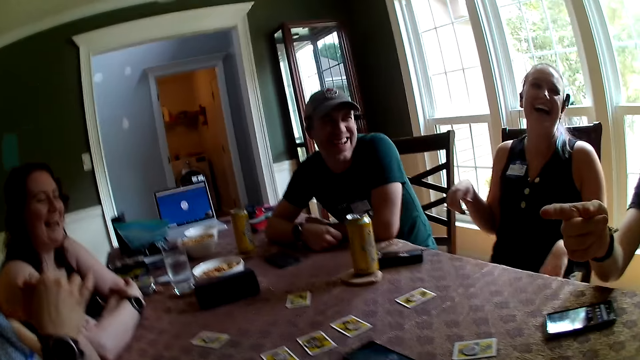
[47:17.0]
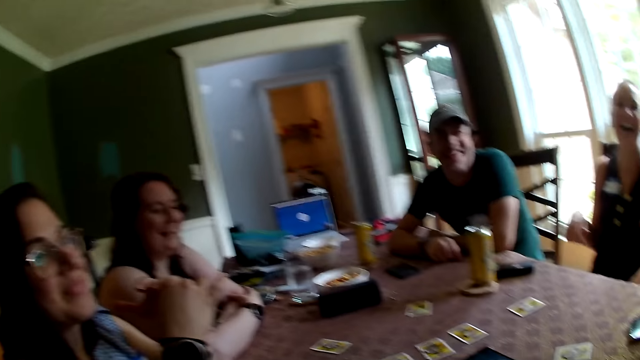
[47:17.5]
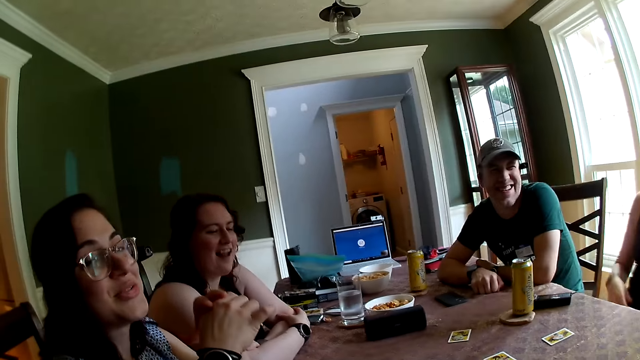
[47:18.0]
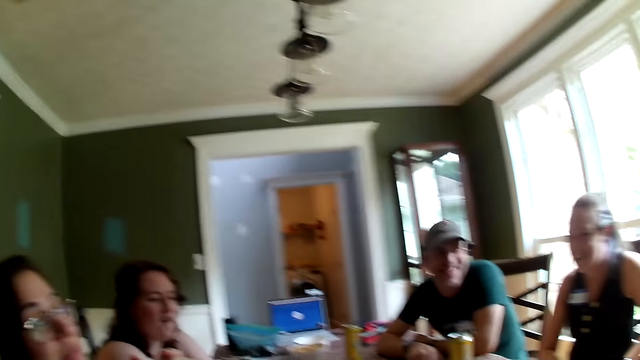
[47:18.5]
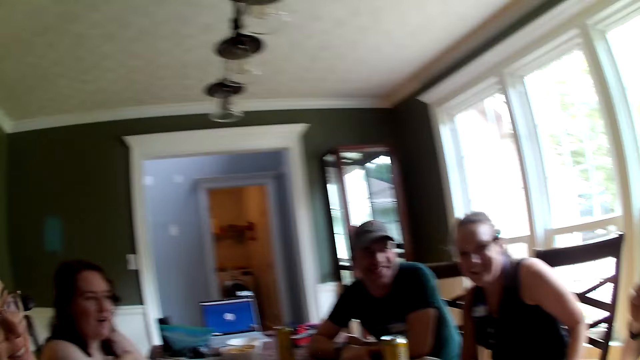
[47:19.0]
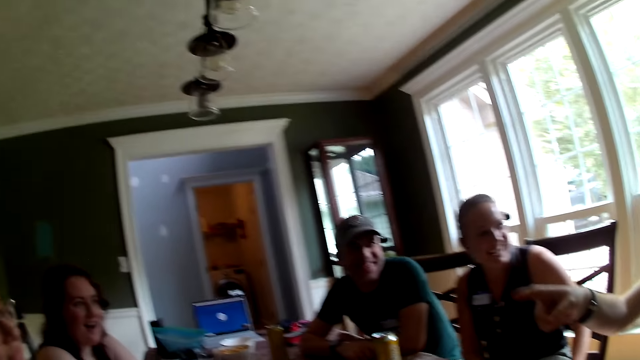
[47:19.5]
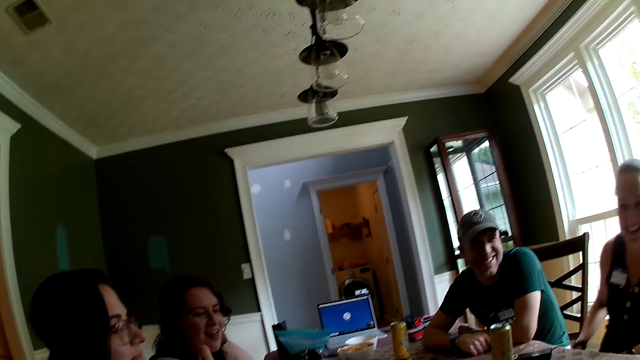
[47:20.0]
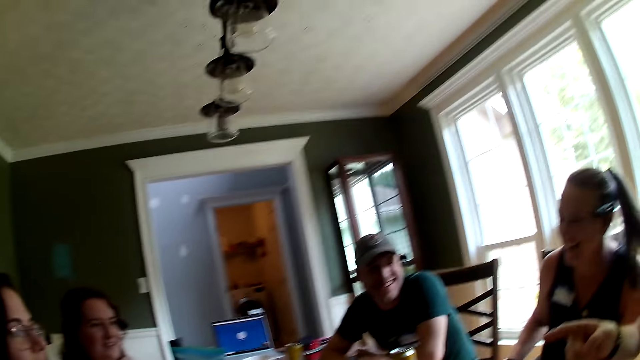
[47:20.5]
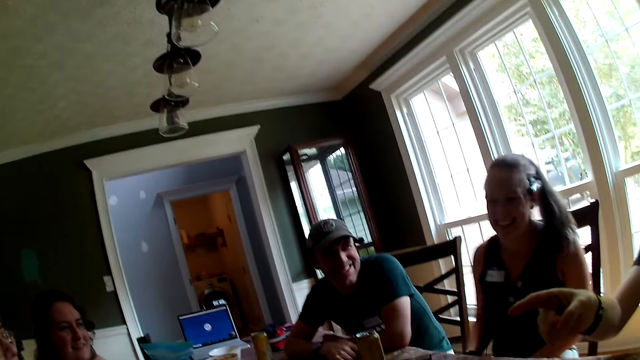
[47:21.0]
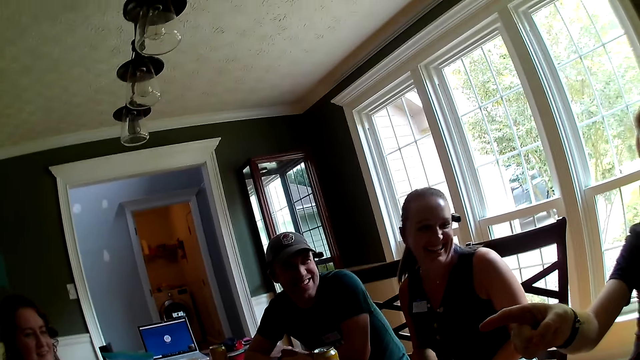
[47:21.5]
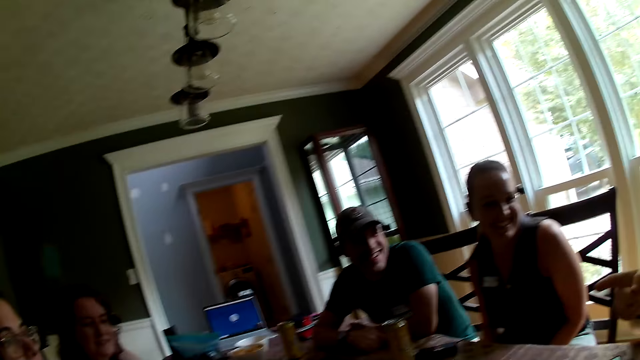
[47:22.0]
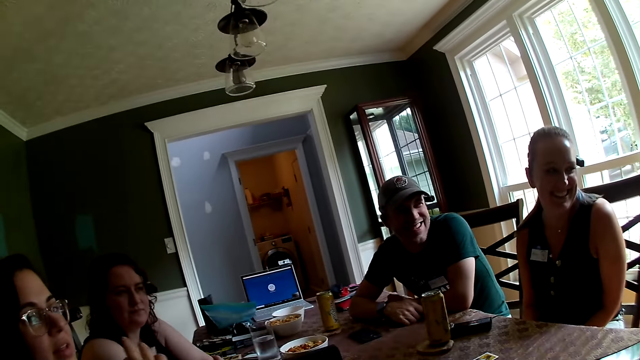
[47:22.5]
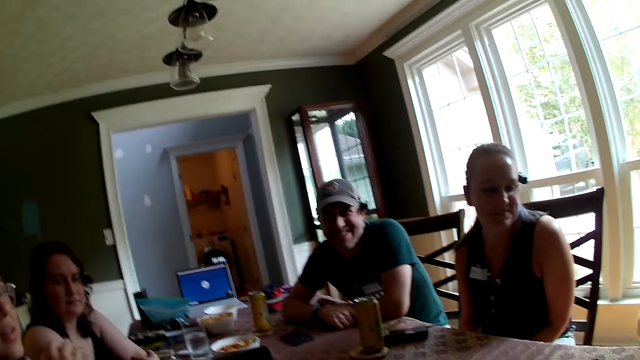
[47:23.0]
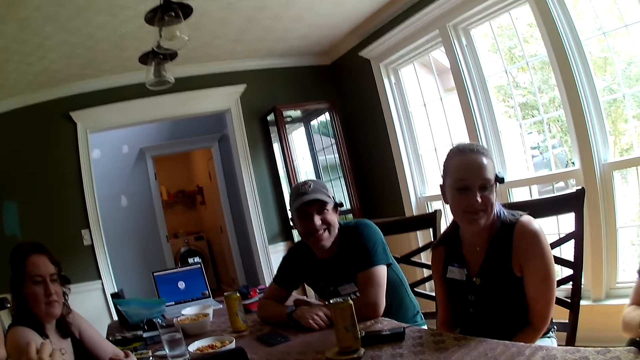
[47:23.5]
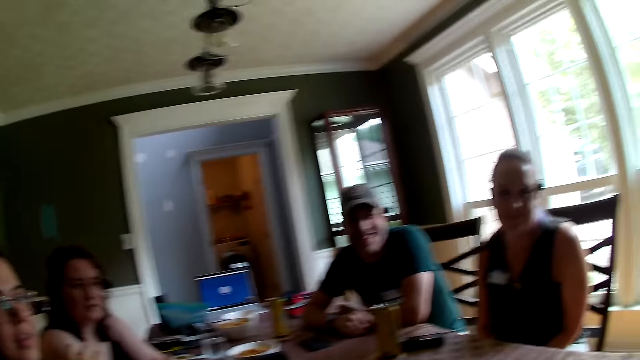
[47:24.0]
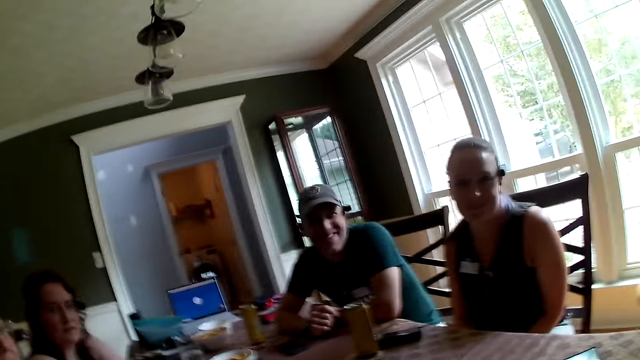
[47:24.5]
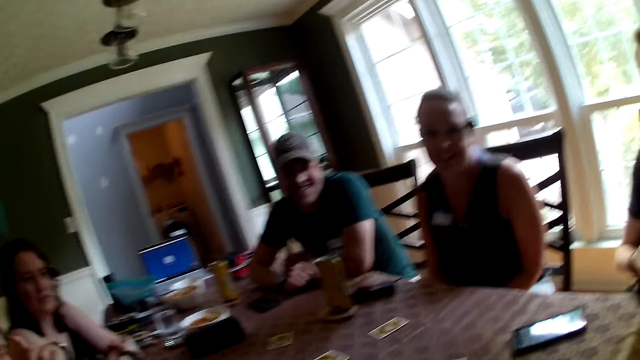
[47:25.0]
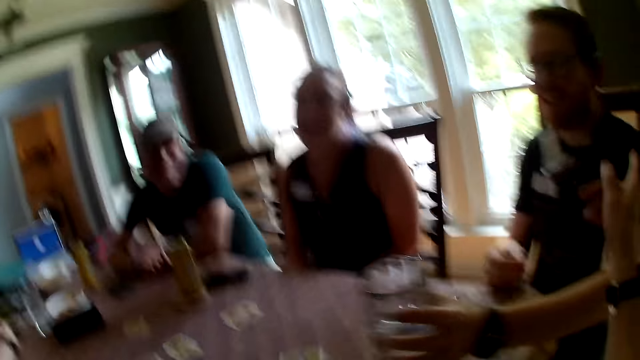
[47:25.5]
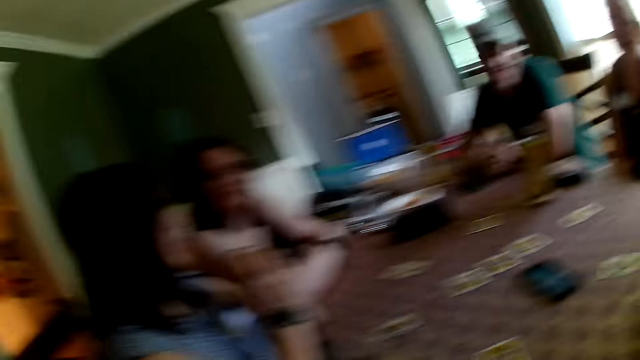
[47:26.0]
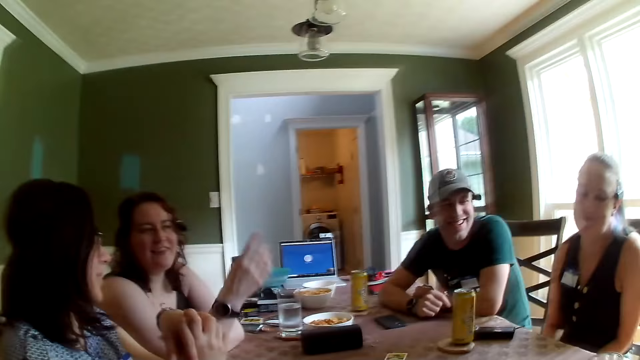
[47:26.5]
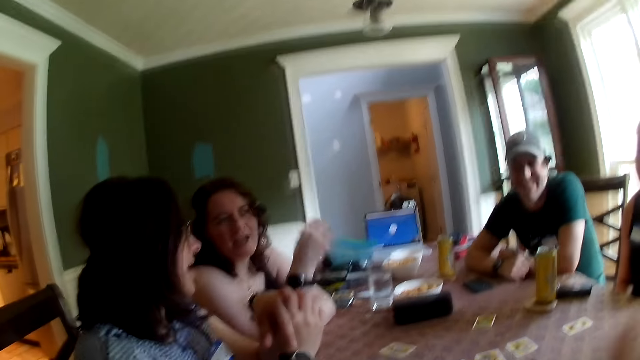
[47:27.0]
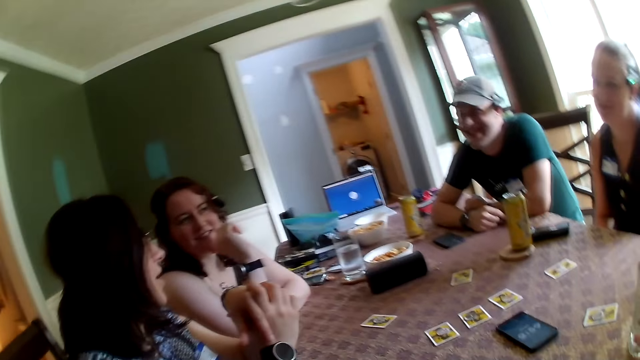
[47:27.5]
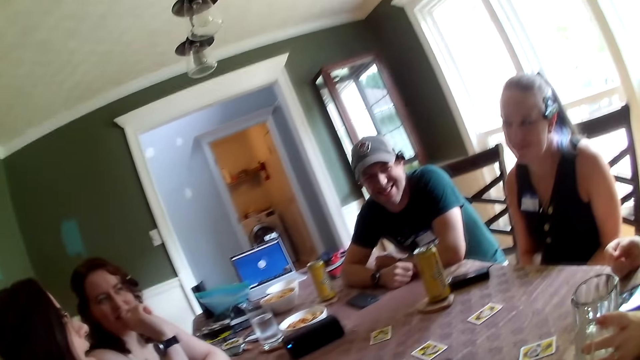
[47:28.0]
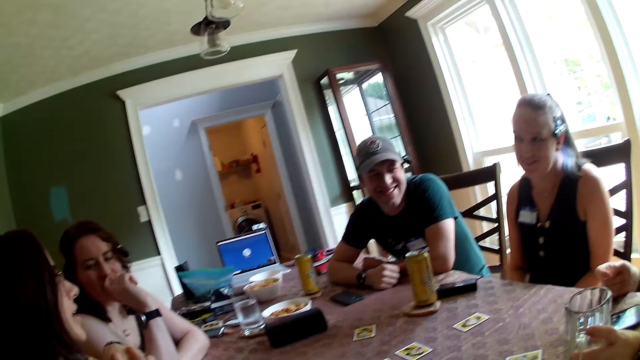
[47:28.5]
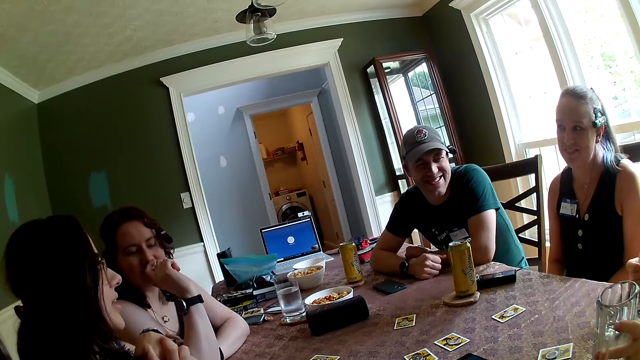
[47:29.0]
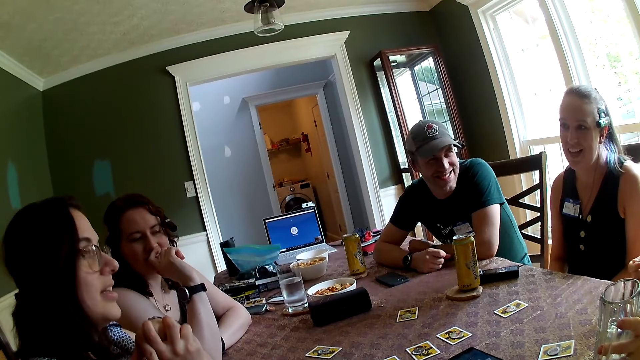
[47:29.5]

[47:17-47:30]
The camera wearer converses with the group of people. A woman adjusts her shorts with both hands. The camera wearer talks to a man. Another man drops the glass of water on the dining table with his left hand. Another woman points at the other man with her right hand. The other woman touches her chin with her right hand.

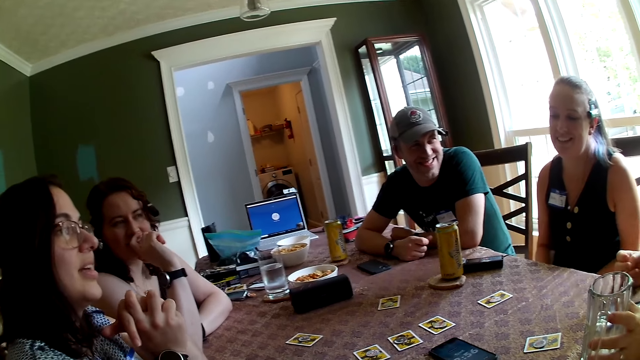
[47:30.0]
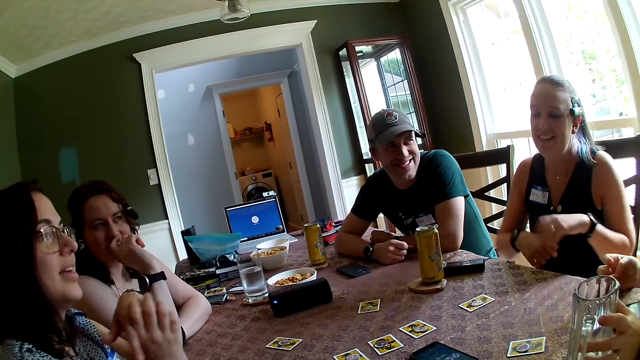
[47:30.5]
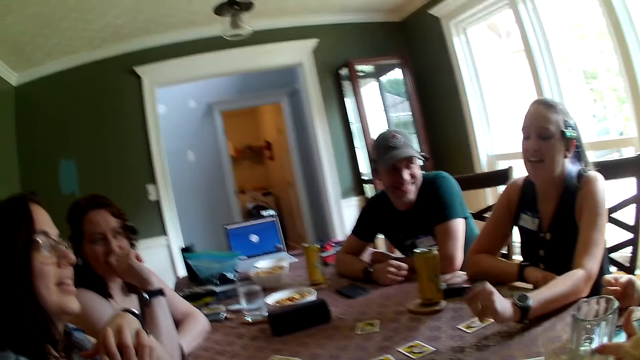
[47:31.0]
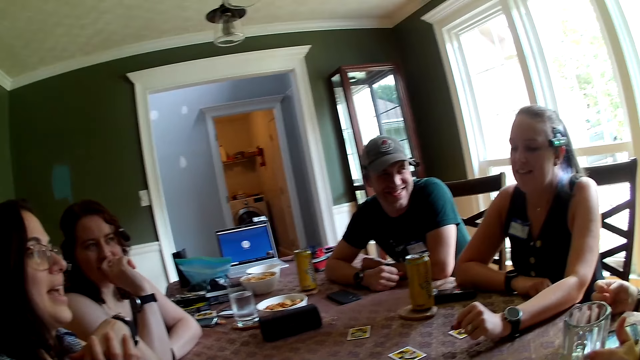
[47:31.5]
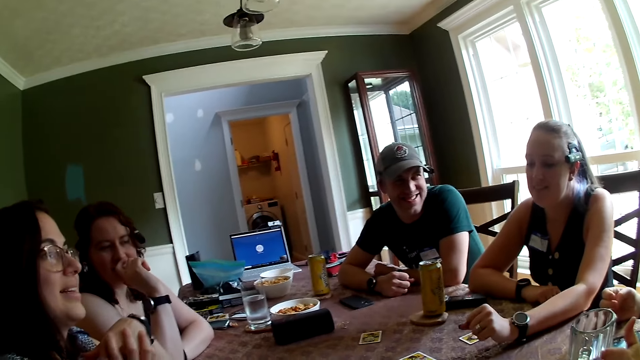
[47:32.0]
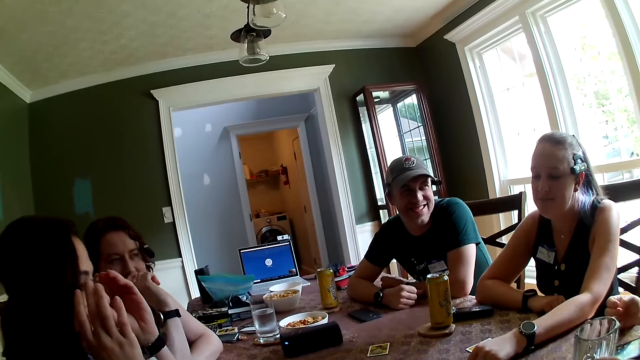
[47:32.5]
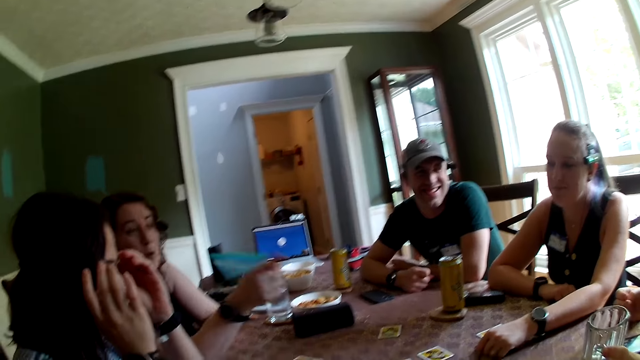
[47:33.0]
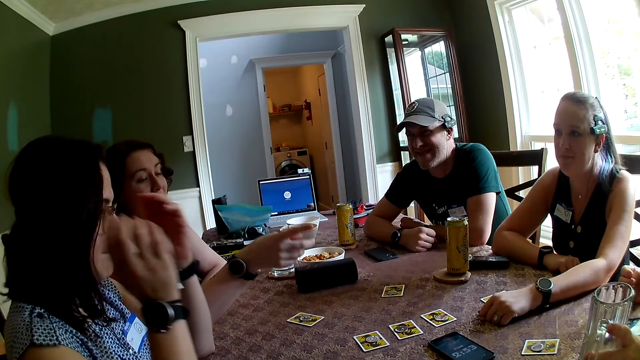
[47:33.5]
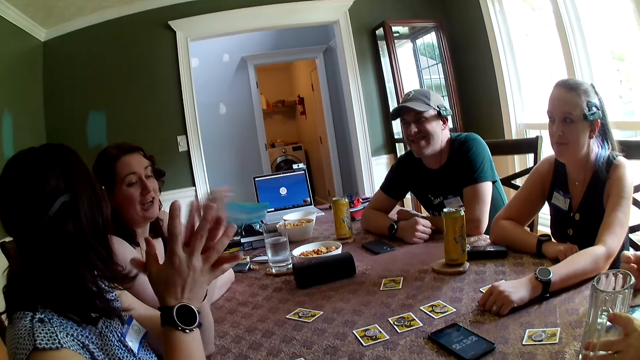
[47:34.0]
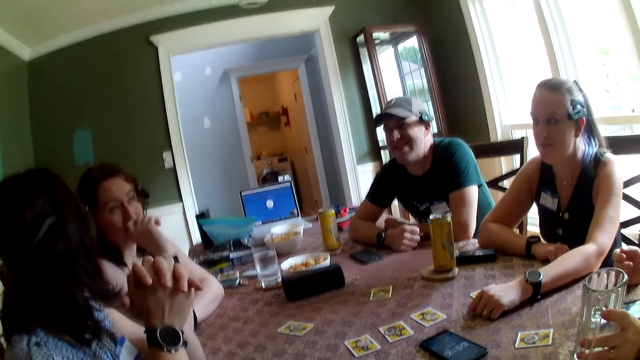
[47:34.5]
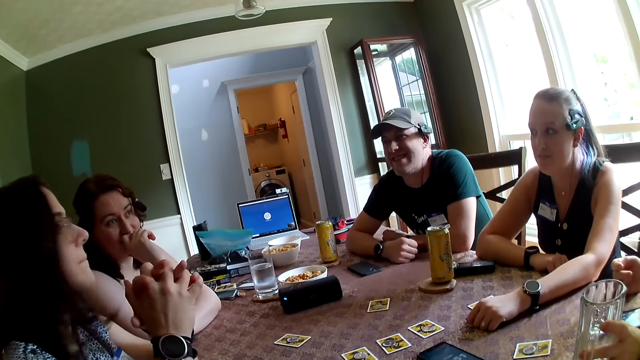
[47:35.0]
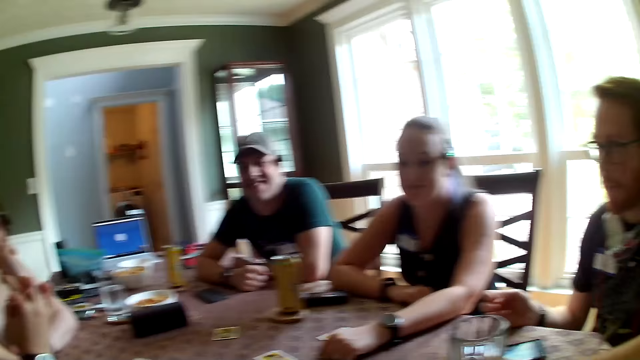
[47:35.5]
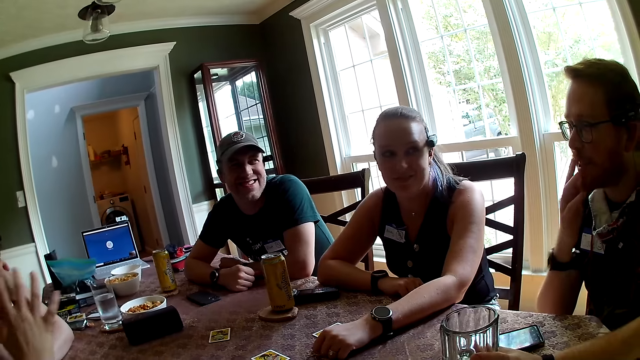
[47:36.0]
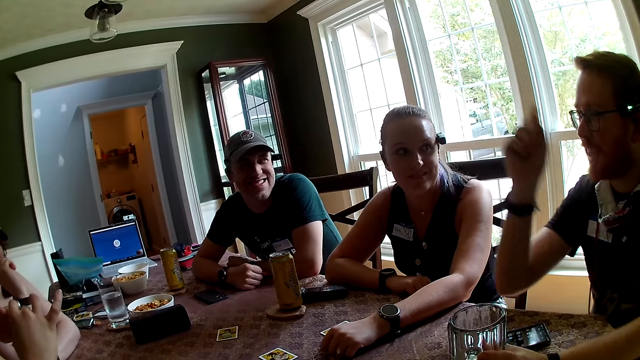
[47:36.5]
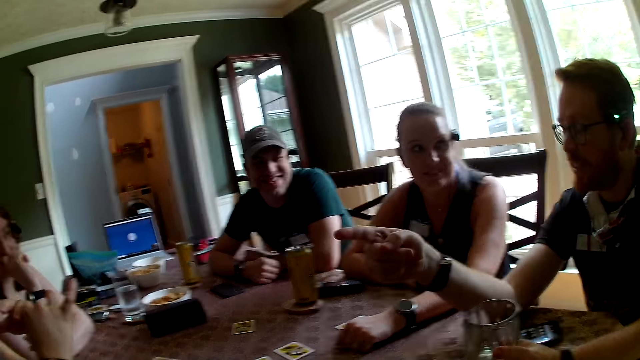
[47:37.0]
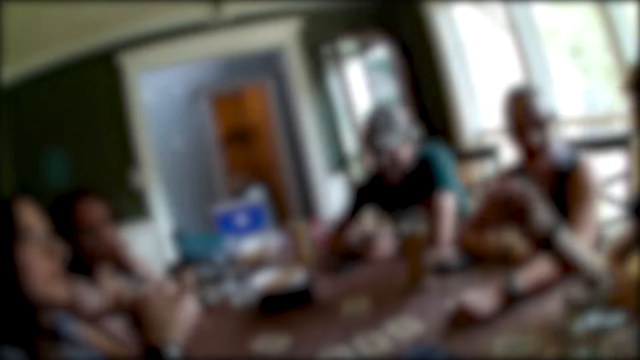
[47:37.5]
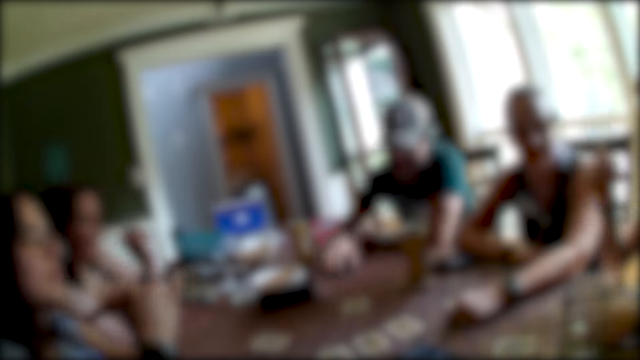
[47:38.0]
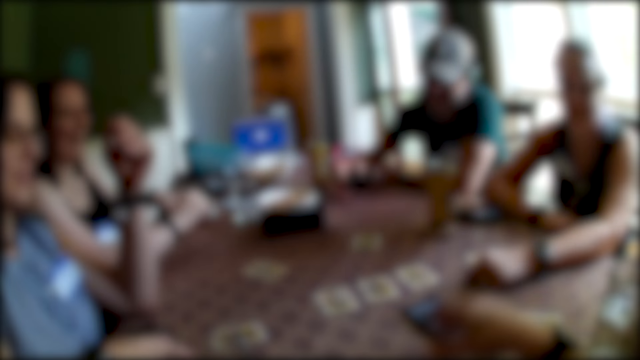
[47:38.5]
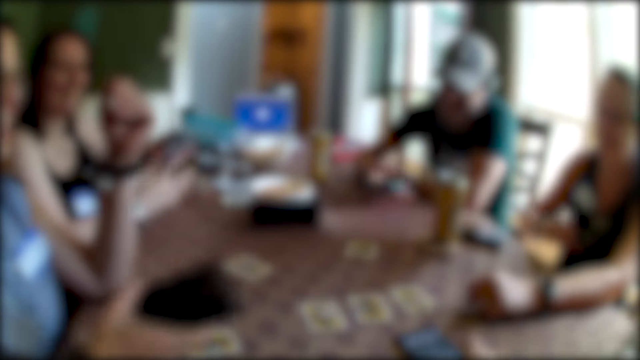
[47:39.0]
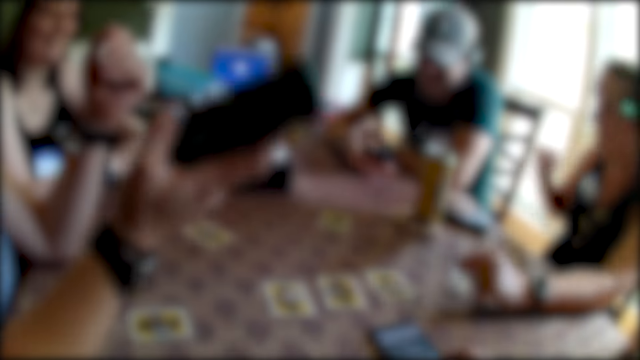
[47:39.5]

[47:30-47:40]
A woman drops her left hand on the dining table. Another woman adjusts her glasses with both hands. A third woman points at a man with her right hand. The second woman clamps both hands together. The third woman touches her nose with her left hand. The man touches his mouth with his right hand. The man points at the second woman with his right hand. One man talks to another man. Another man picks up his phone from the dining table with his right hand. The second woman picks up her phone from the dining table with her right hand. The third woman picks up her phone from the dining table with her left hand. The camera wearer operates his phone on the dining table with his right hand.
